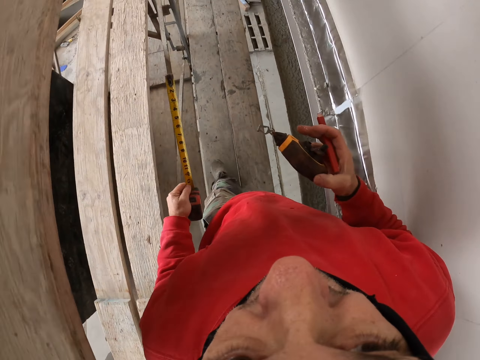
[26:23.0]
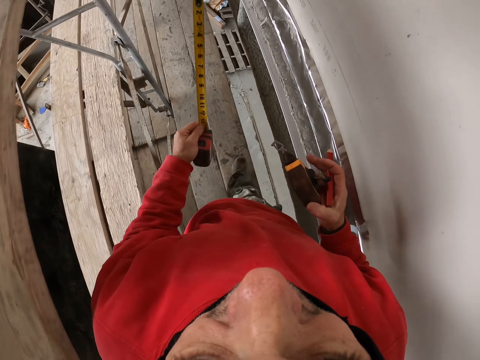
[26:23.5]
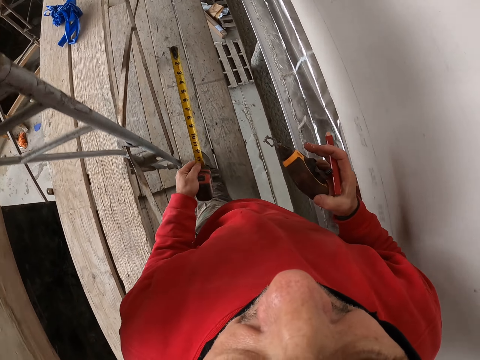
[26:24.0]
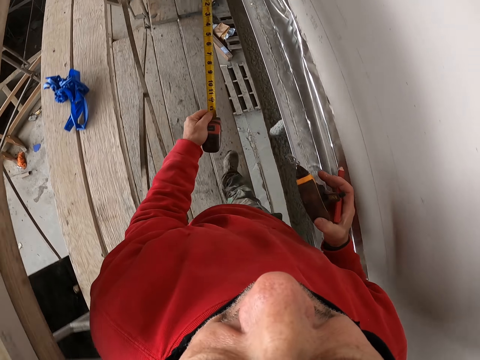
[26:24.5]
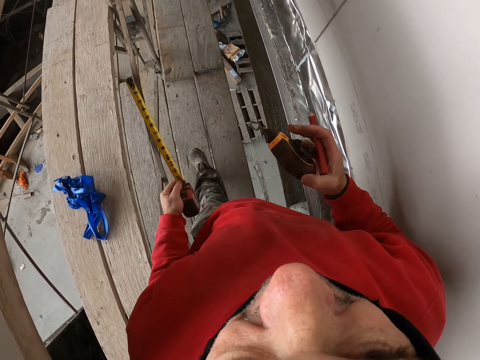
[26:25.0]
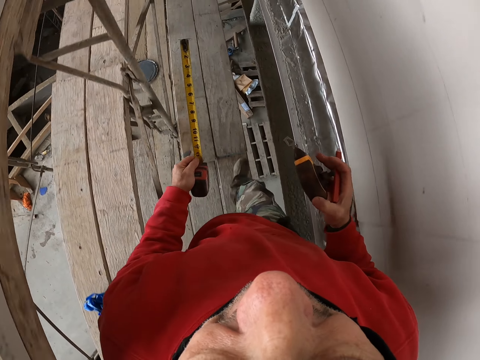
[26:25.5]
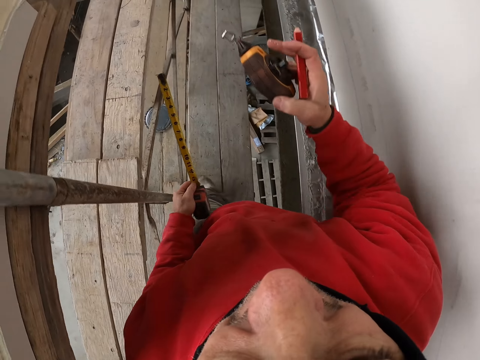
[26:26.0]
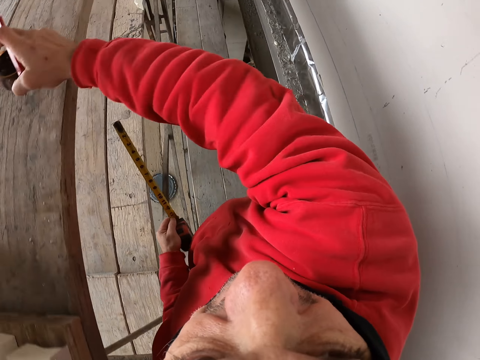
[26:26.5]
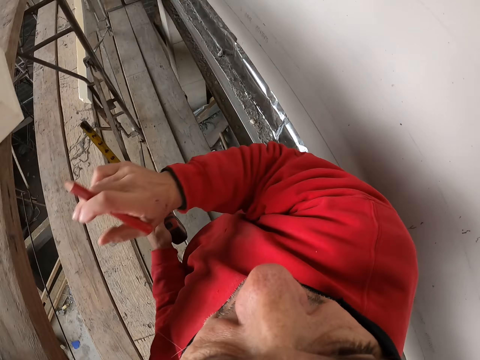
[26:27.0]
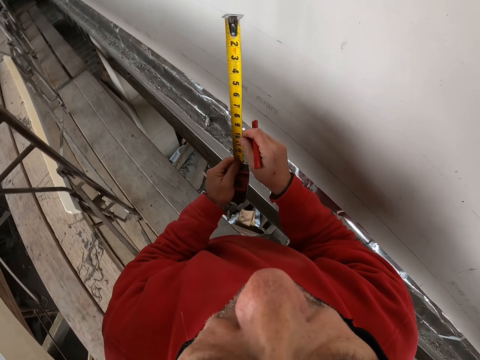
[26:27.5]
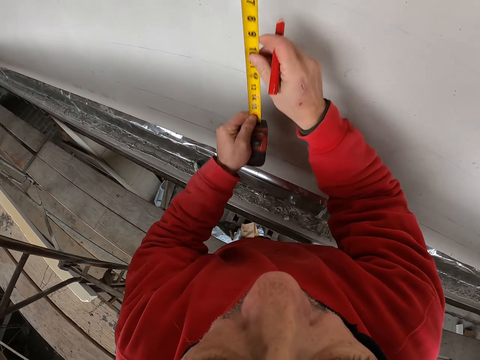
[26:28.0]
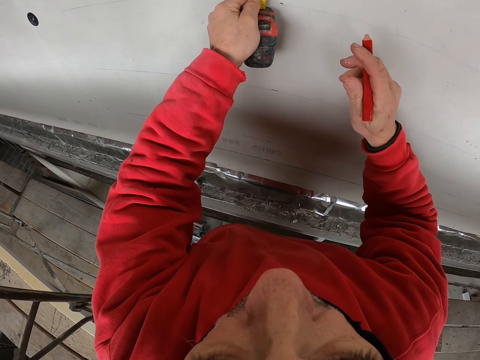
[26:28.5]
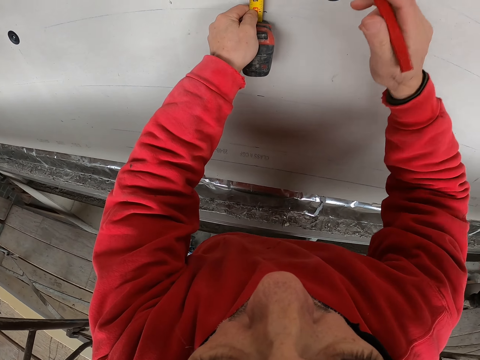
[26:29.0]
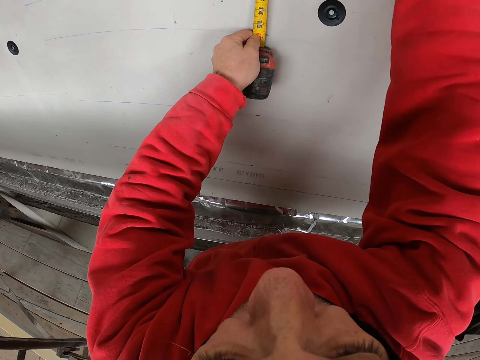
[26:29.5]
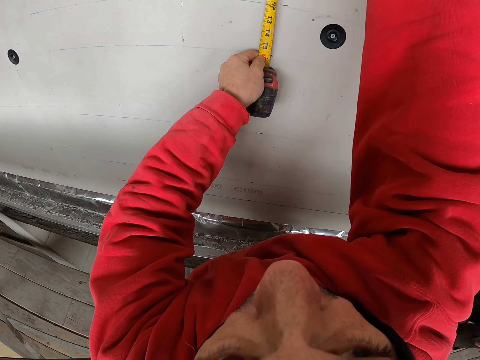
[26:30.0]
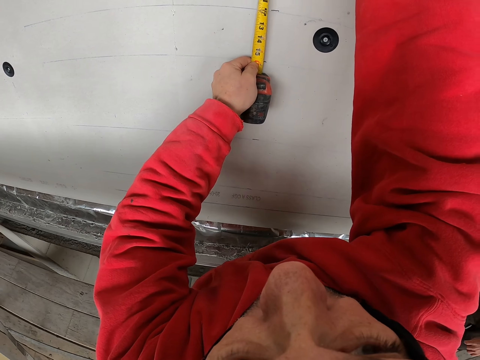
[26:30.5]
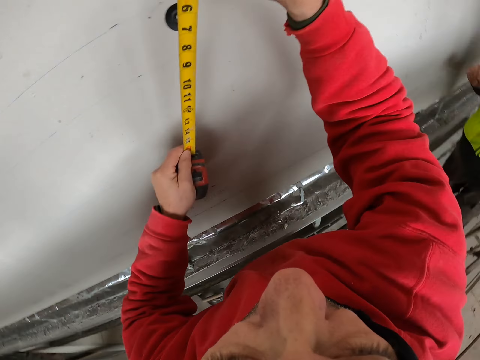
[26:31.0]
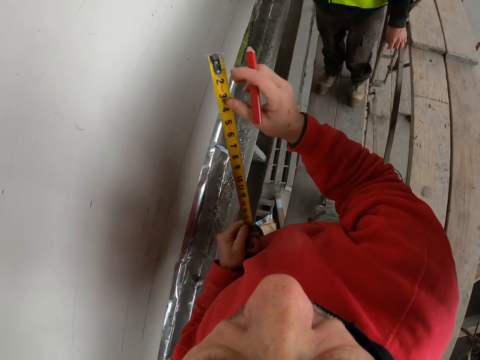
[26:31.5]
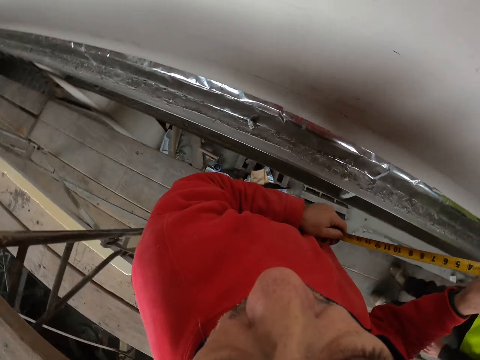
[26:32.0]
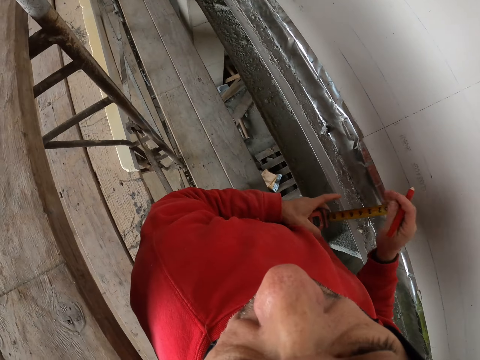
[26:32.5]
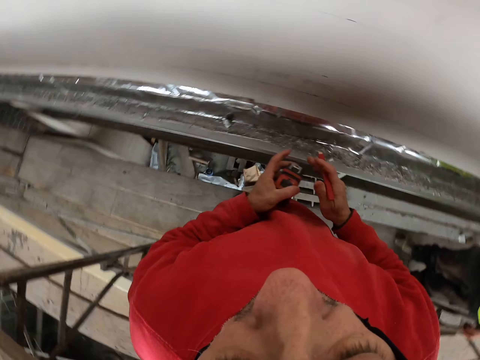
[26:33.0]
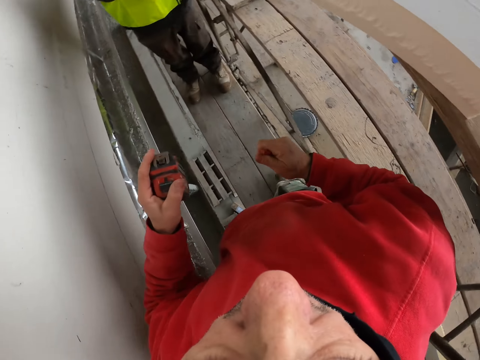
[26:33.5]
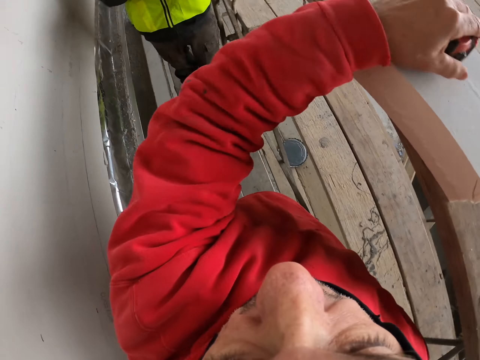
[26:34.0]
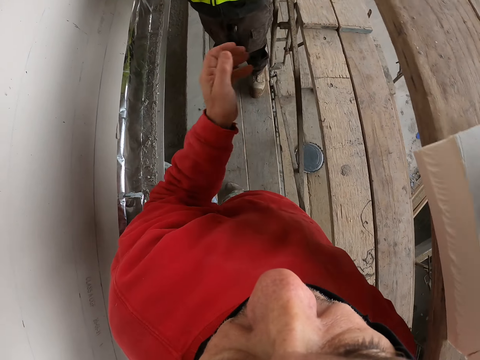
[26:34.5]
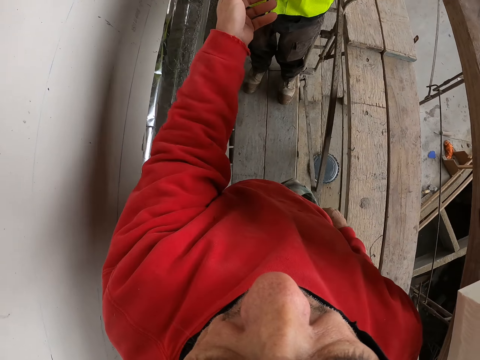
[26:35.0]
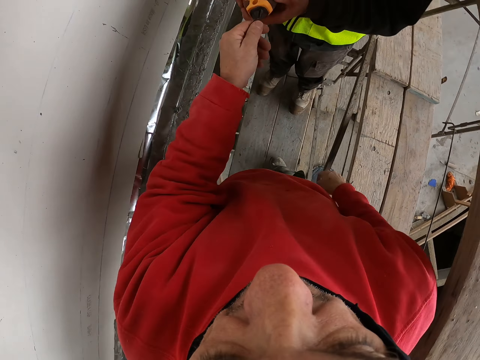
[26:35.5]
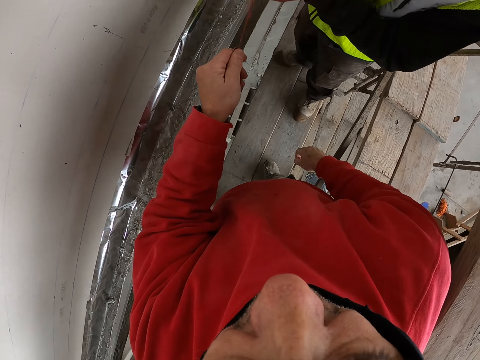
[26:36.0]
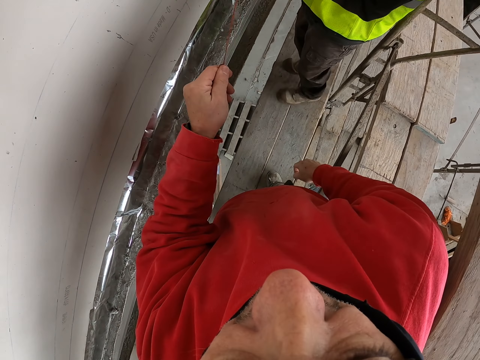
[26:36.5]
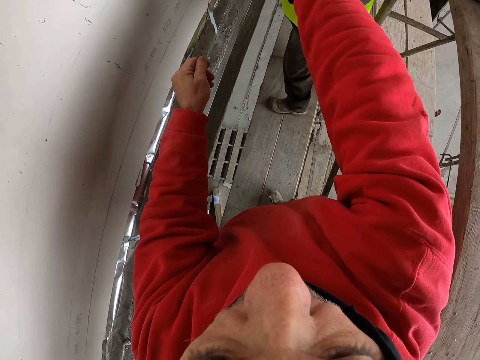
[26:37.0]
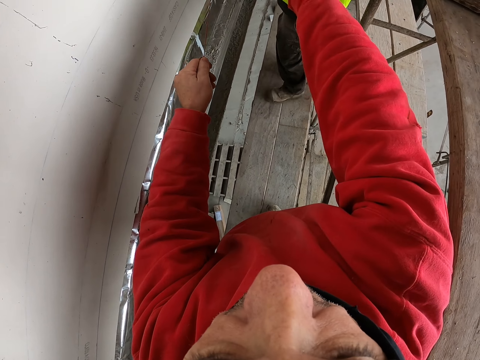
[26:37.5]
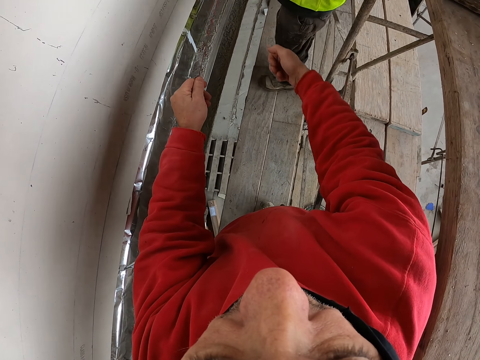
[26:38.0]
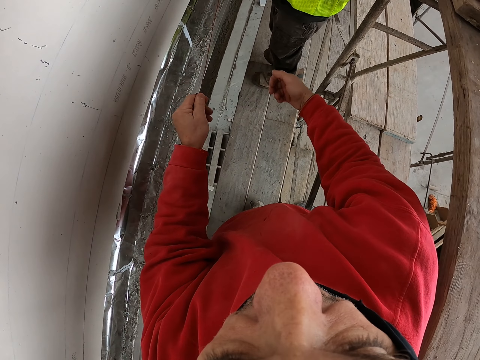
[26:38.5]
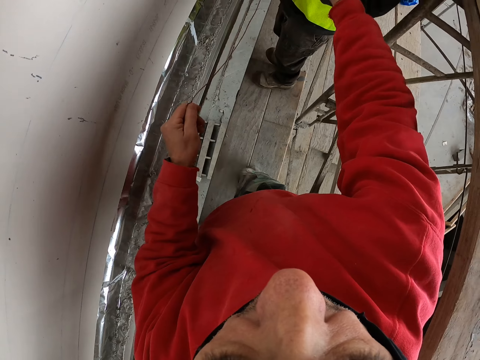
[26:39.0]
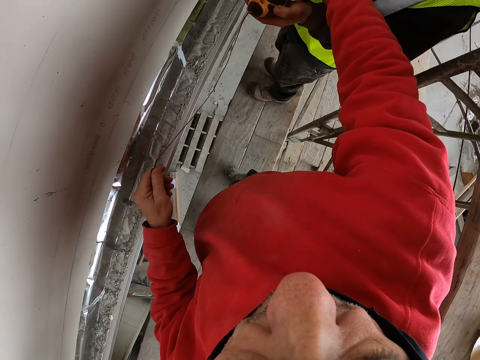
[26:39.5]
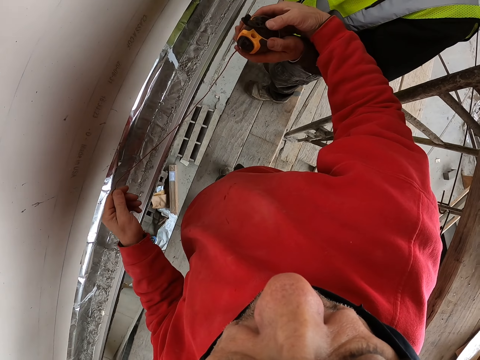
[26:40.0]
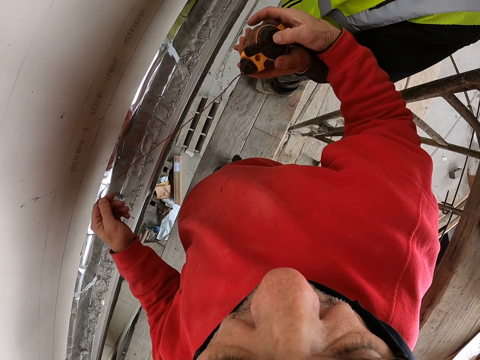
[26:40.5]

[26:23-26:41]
The camera wearer walks a few steps. They put the tape measure on the surface. They measure the wall. They fold the tape measure and put down the tape measure. They pull the rope. A person assists the camera wearer in measuring the wall.

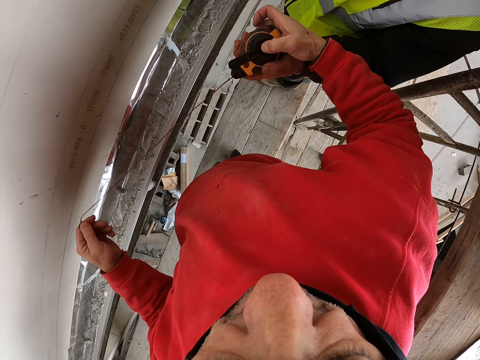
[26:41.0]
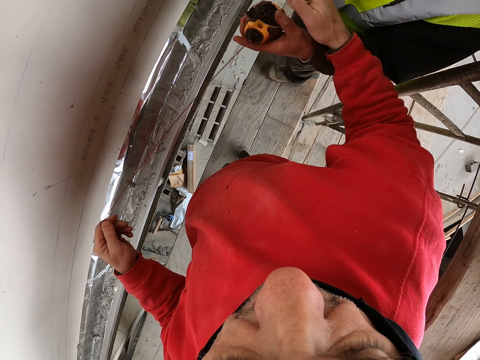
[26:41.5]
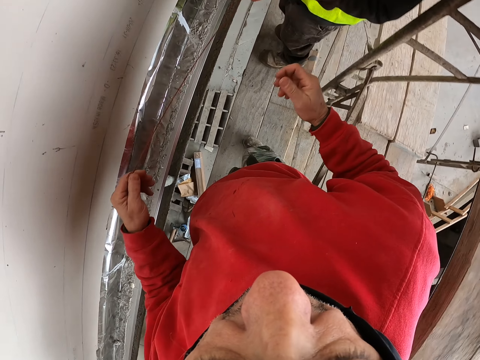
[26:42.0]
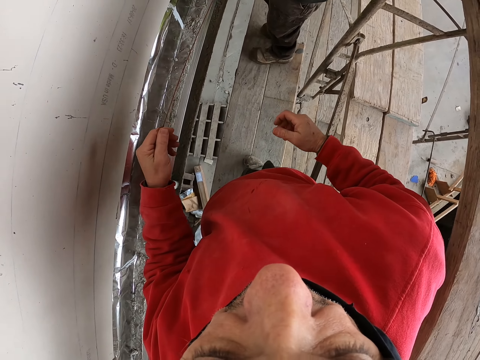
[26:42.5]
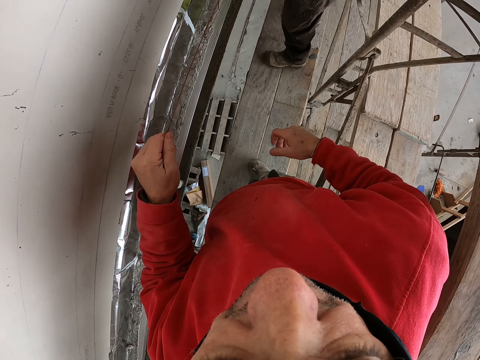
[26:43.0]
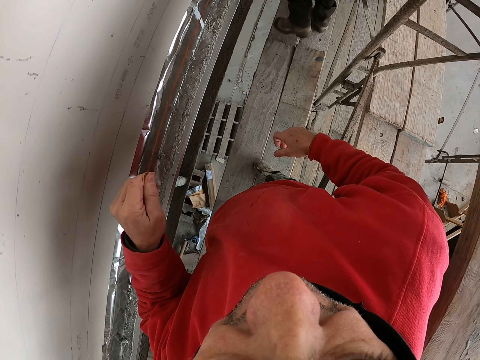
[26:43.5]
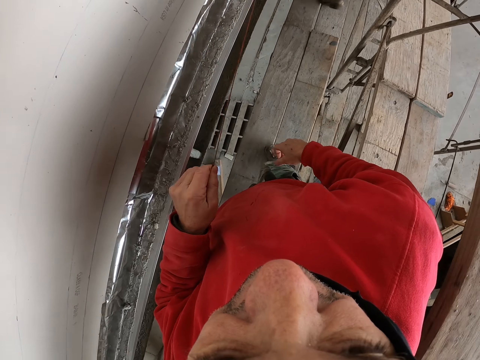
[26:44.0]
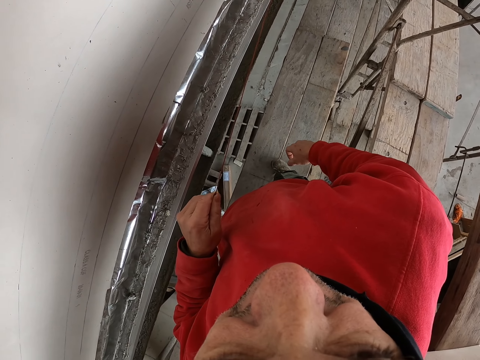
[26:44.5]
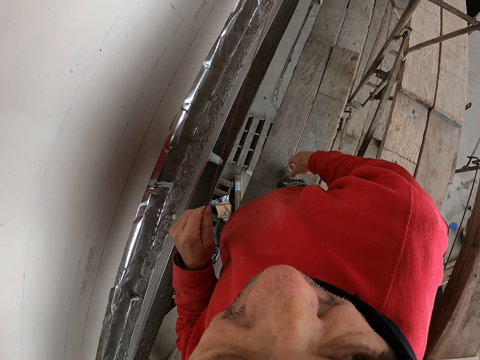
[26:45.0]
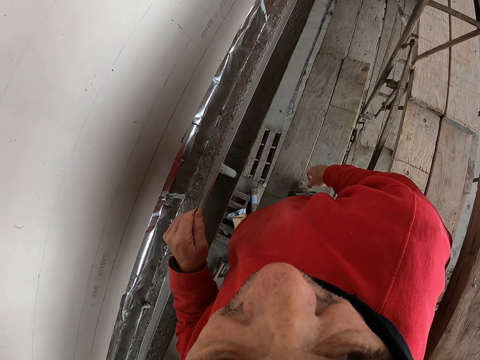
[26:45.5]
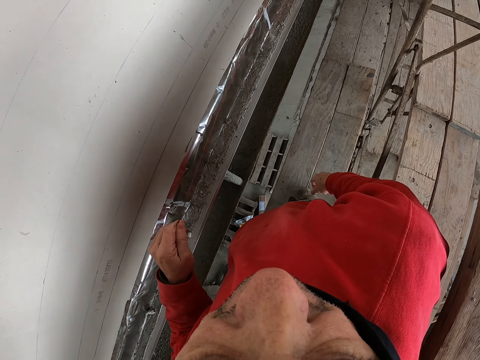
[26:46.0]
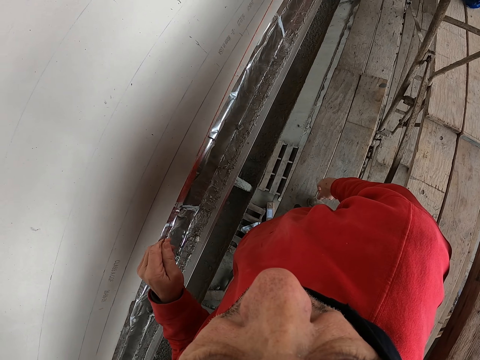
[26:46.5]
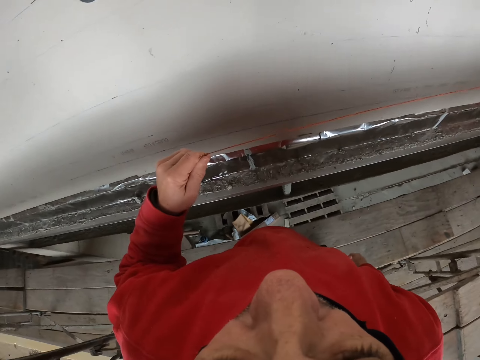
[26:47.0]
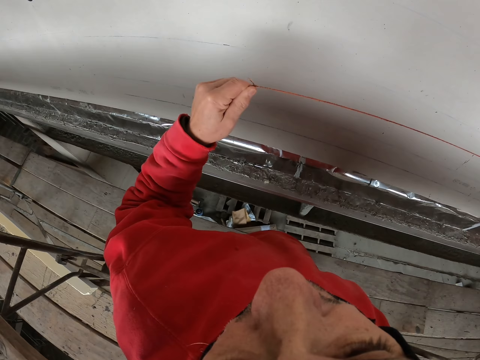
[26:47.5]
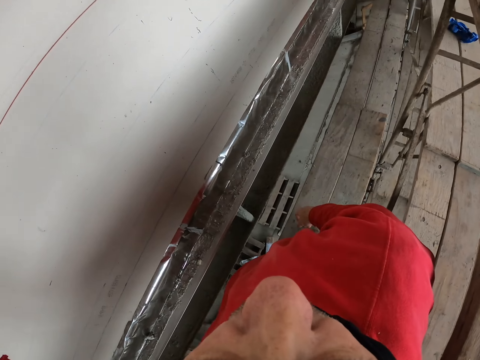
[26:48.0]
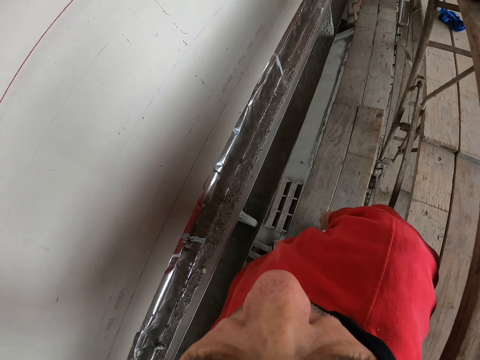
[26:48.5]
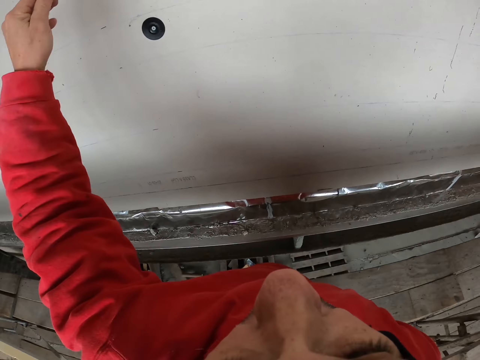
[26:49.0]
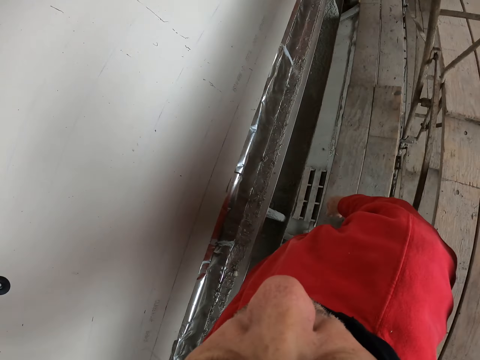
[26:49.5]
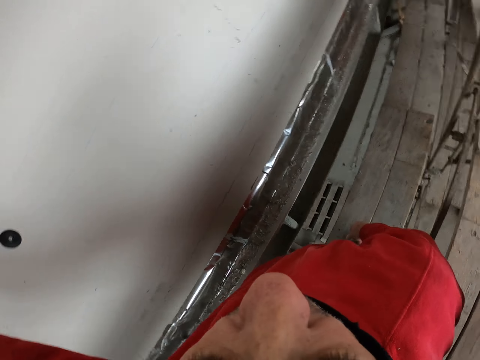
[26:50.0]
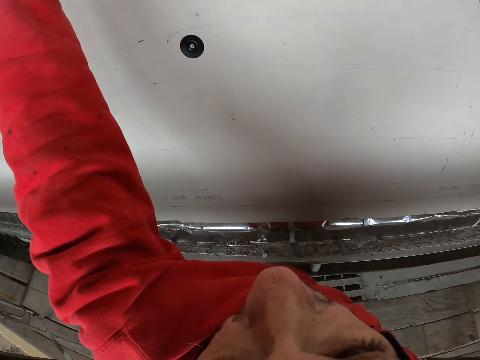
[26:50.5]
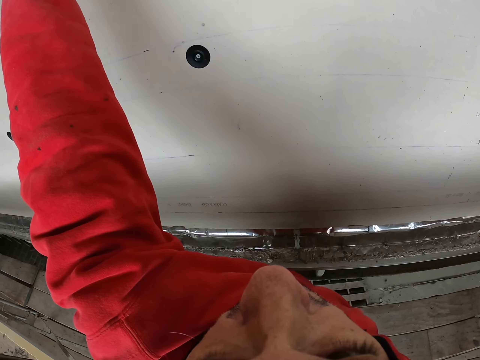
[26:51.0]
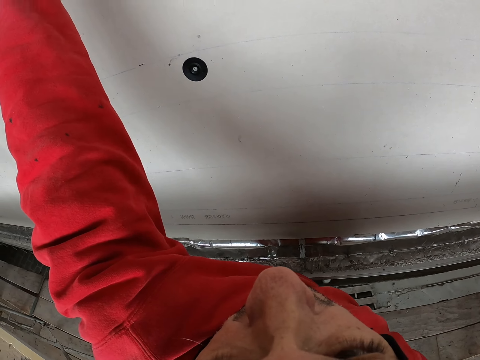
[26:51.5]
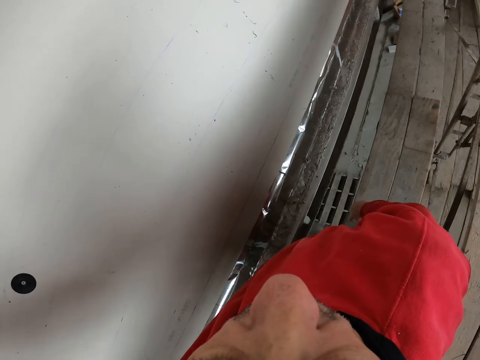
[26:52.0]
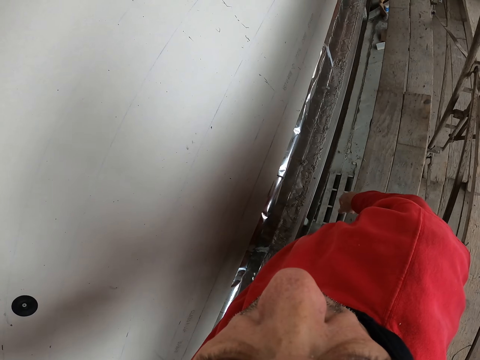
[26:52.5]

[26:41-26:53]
The camera wearer measures the wall with a rope.
